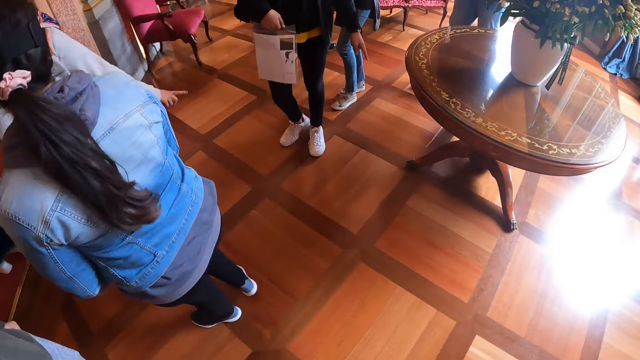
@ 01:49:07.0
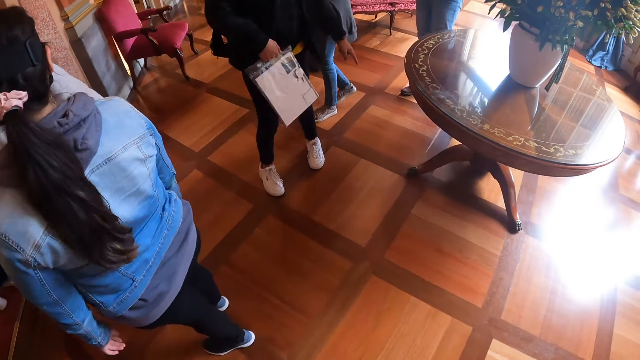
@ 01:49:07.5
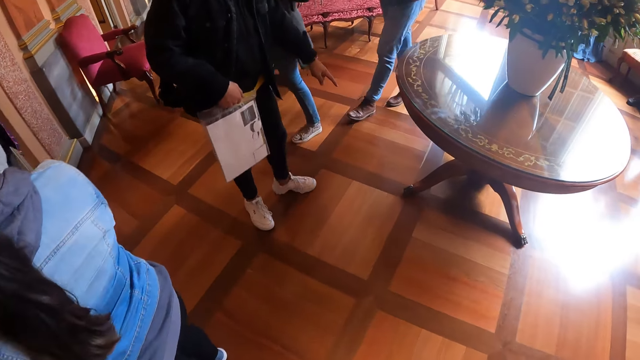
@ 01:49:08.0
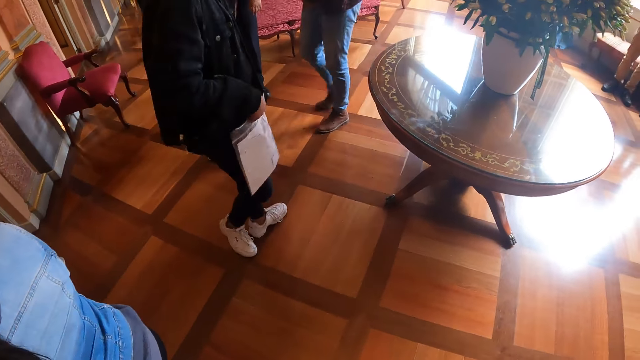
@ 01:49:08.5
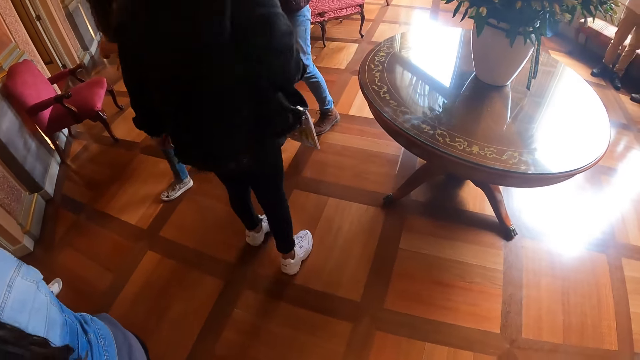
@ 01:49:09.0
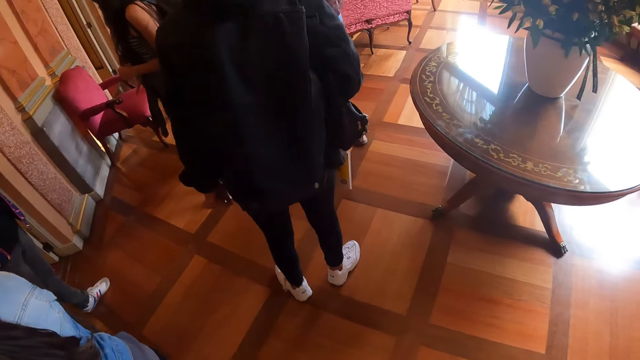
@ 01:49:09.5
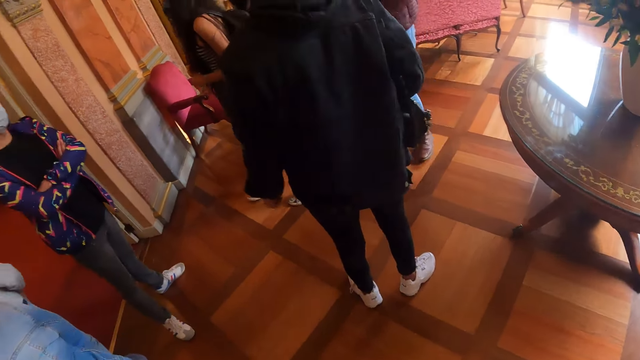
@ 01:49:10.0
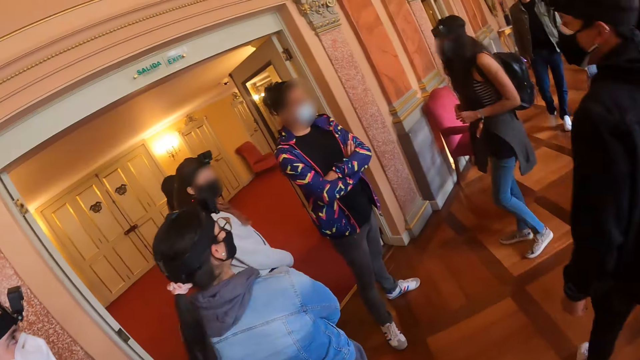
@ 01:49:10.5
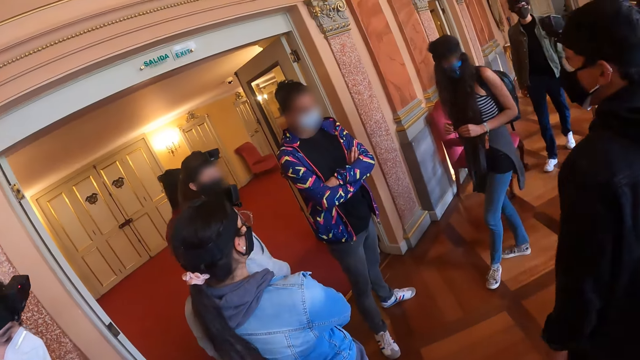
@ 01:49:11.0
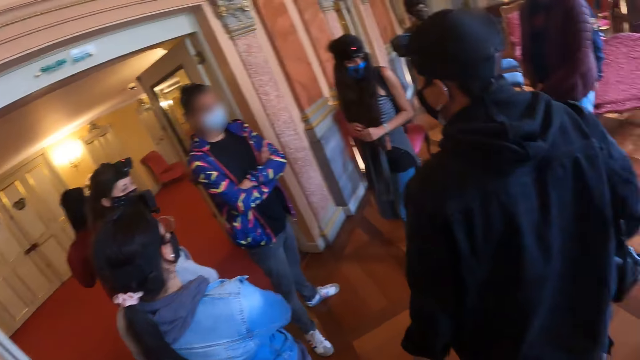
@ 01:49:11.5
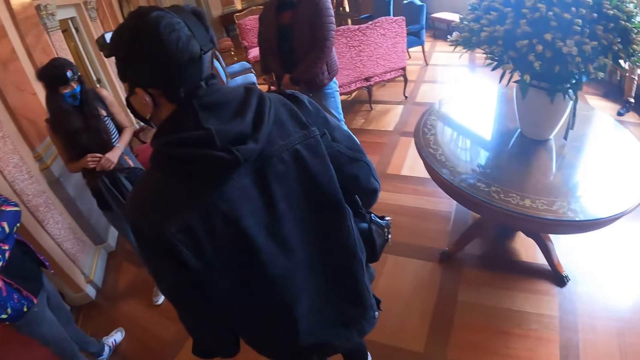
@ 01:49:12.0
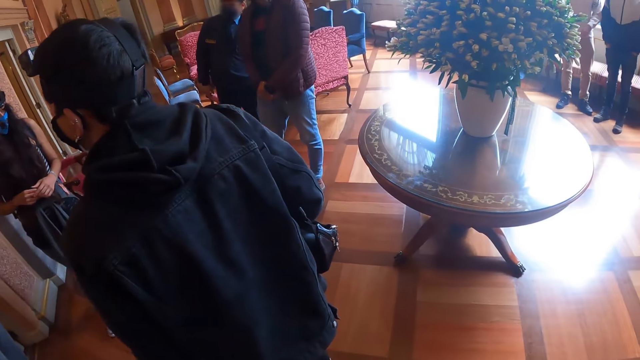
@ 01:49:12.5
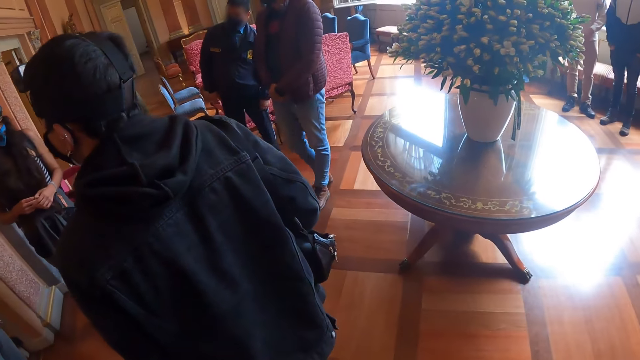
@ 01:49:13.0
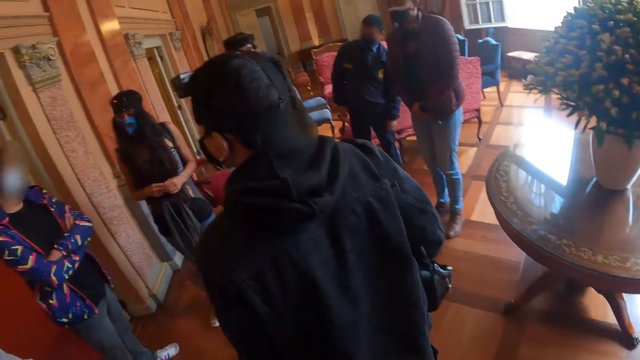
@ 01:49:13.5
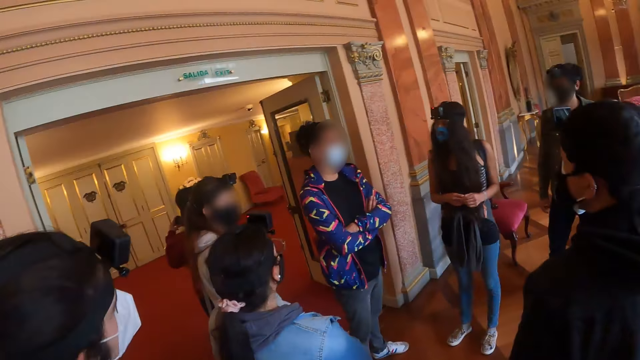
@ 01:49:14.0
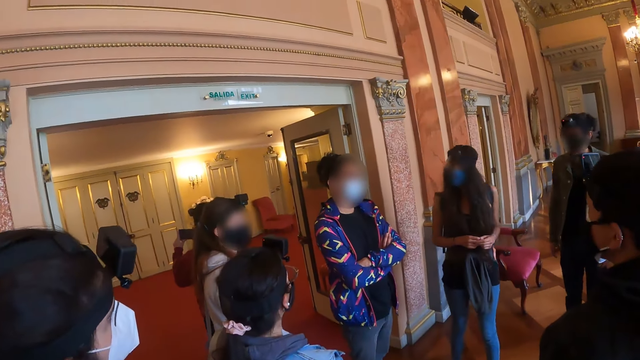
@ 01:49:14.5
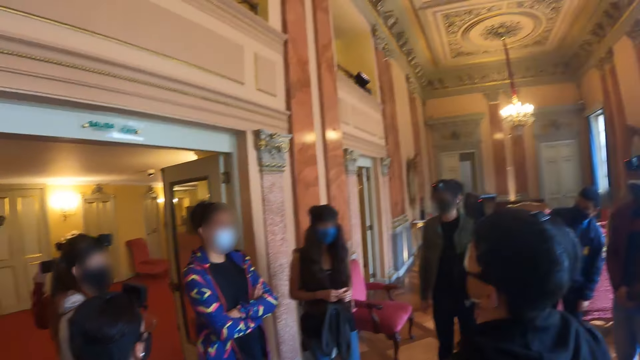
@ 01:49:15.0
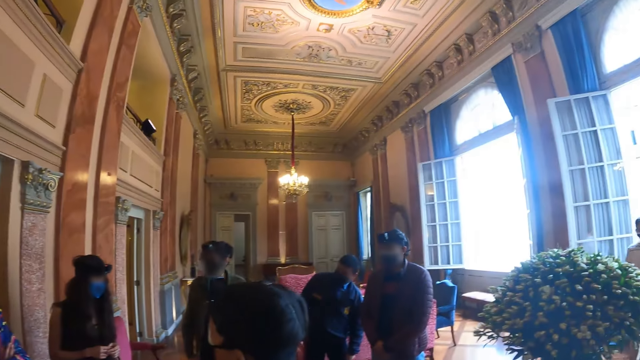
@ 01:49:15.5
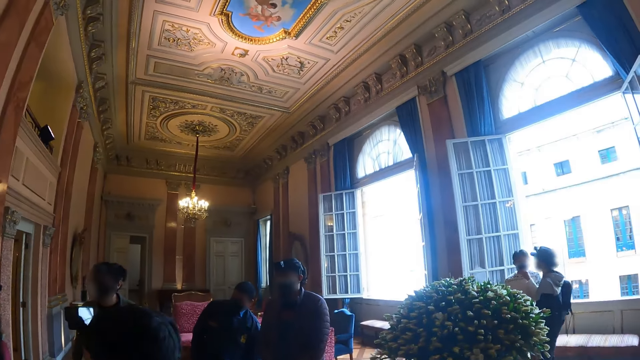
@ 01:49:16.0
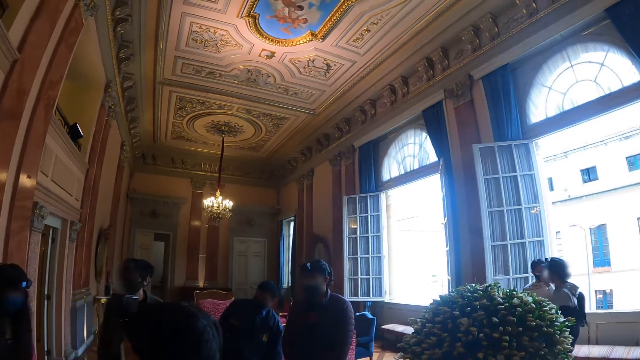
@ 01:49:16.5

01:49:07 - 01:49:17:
The camera wearer stops. They stand in the room. They look around the building.

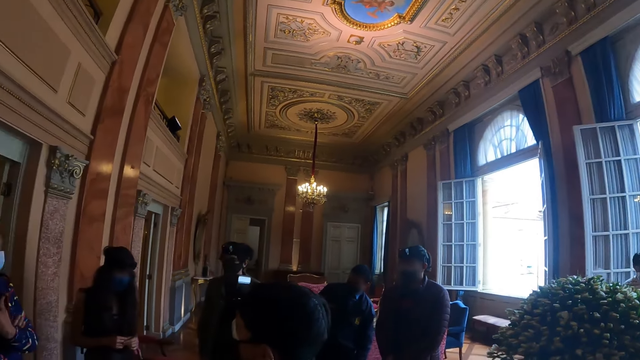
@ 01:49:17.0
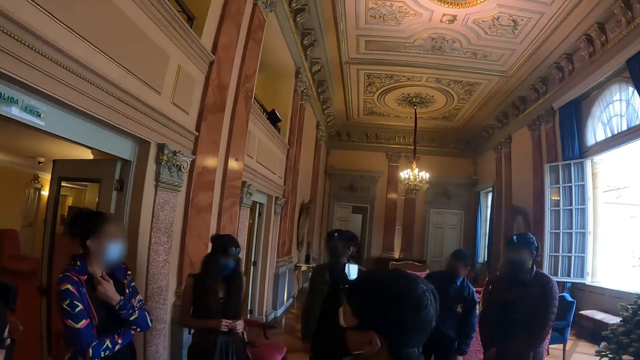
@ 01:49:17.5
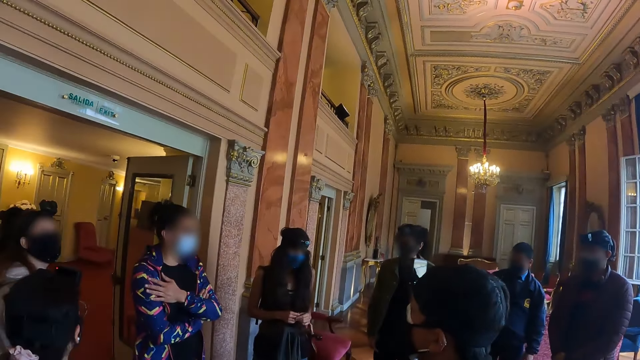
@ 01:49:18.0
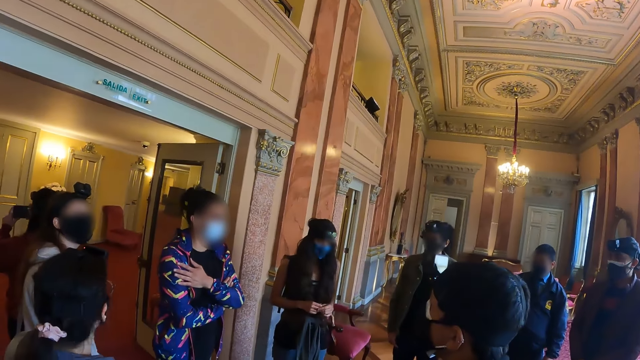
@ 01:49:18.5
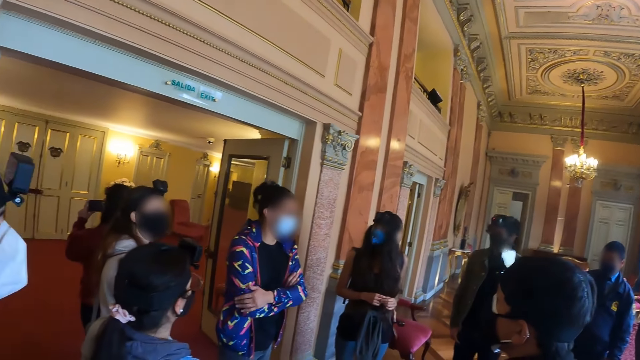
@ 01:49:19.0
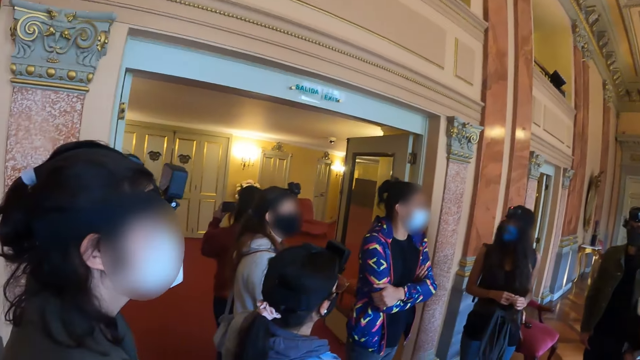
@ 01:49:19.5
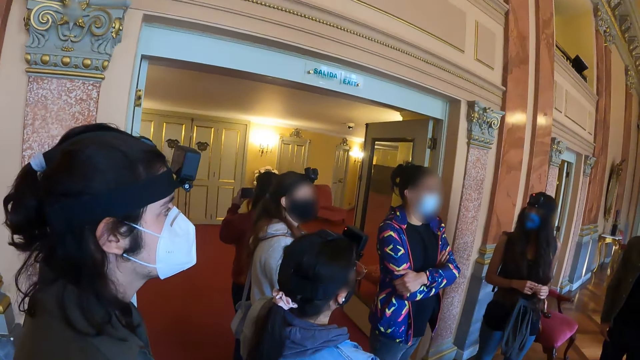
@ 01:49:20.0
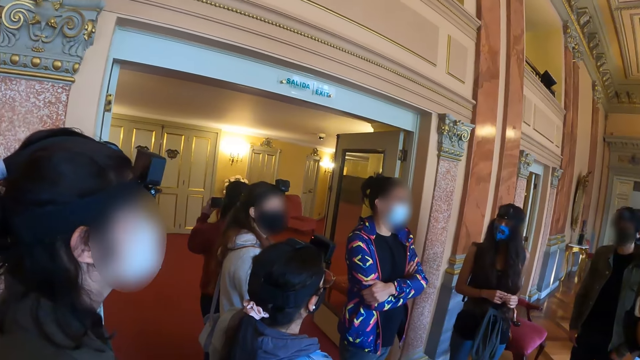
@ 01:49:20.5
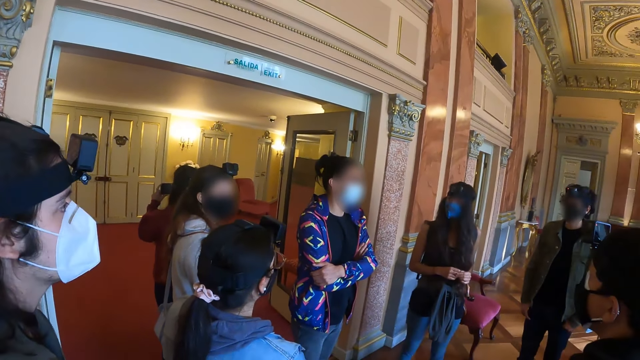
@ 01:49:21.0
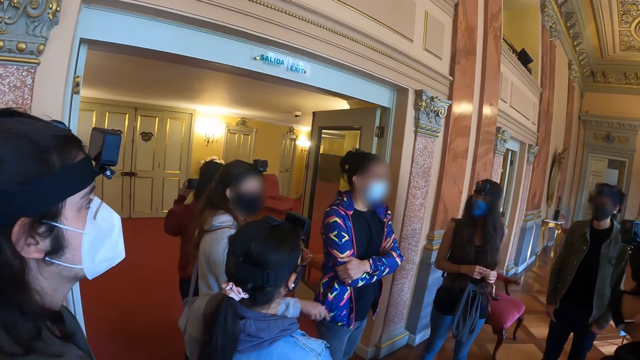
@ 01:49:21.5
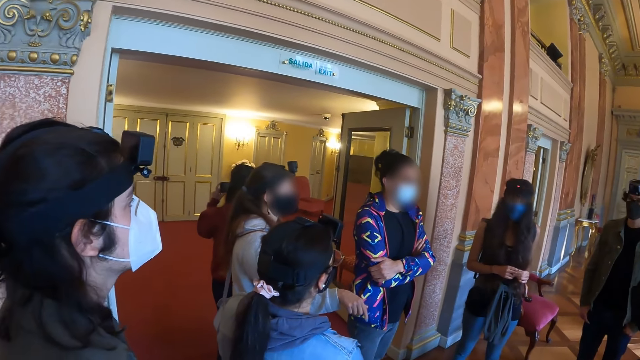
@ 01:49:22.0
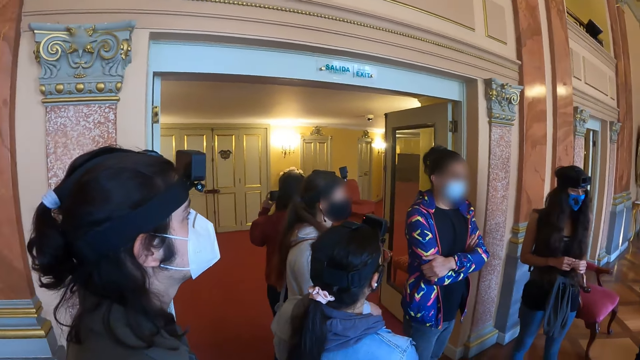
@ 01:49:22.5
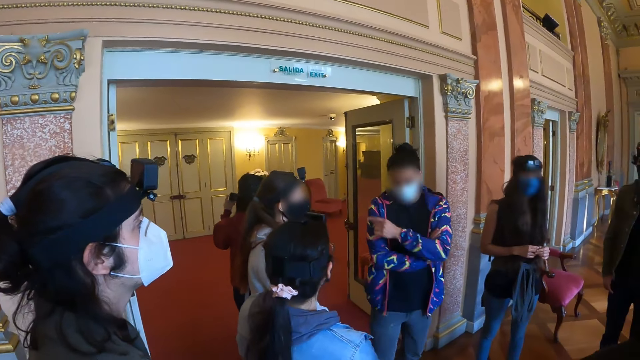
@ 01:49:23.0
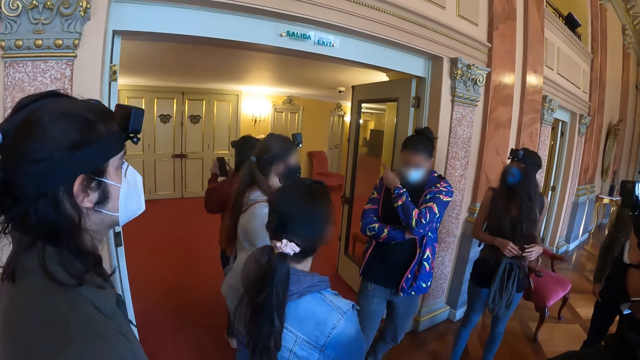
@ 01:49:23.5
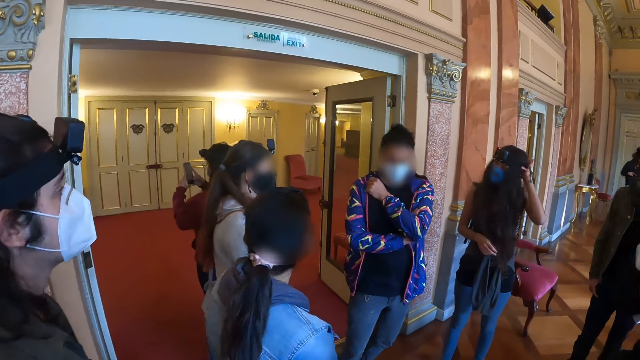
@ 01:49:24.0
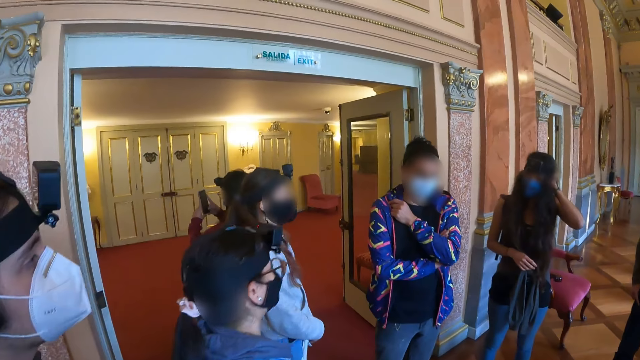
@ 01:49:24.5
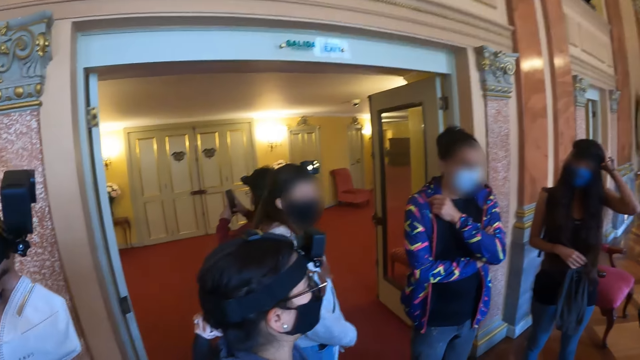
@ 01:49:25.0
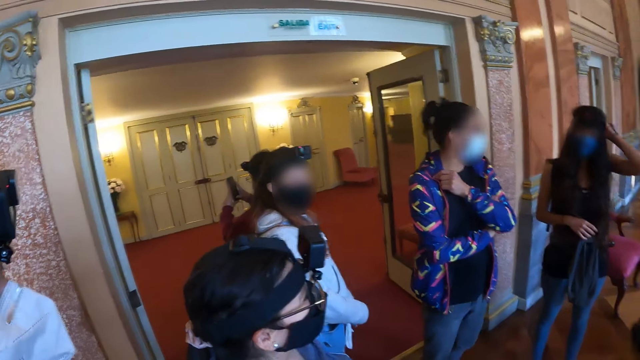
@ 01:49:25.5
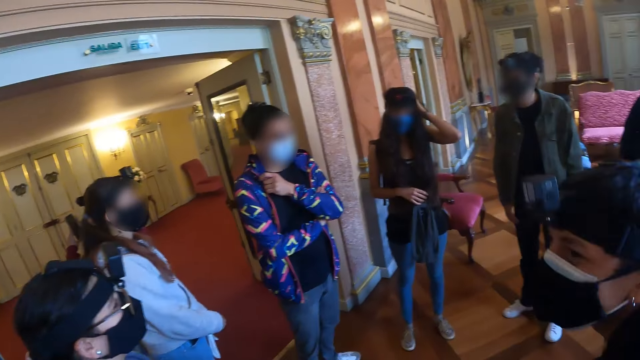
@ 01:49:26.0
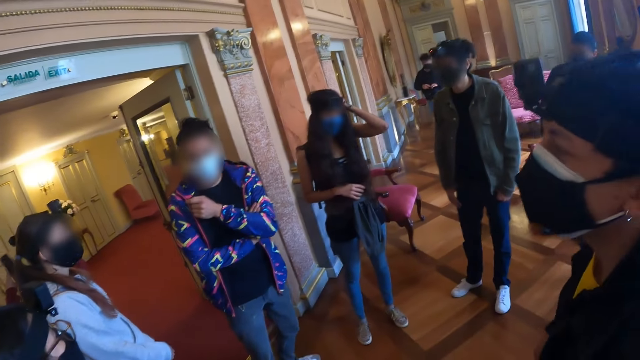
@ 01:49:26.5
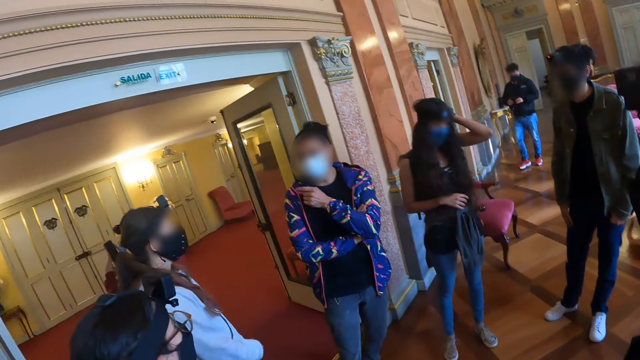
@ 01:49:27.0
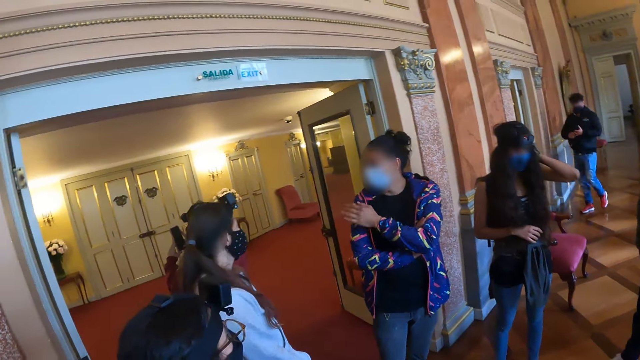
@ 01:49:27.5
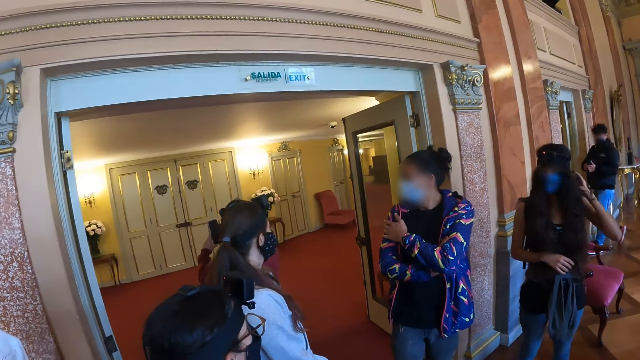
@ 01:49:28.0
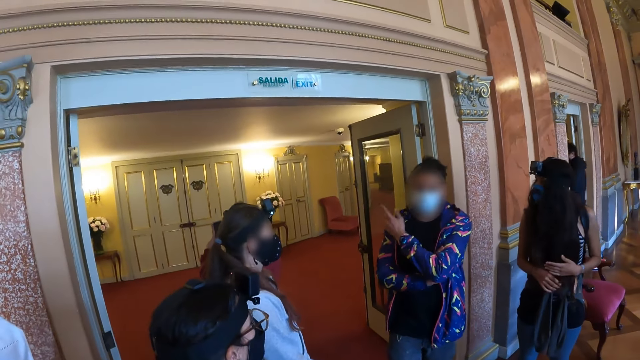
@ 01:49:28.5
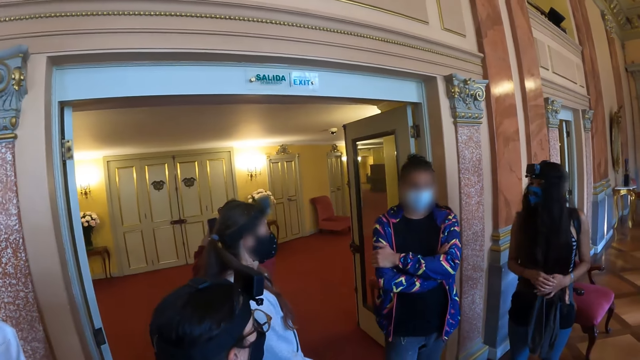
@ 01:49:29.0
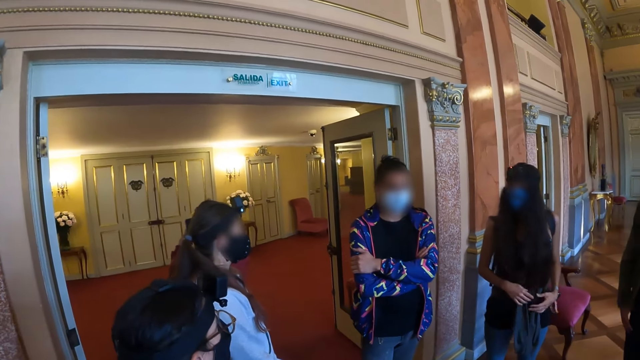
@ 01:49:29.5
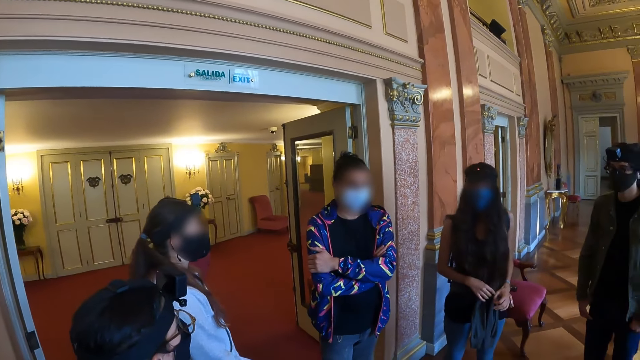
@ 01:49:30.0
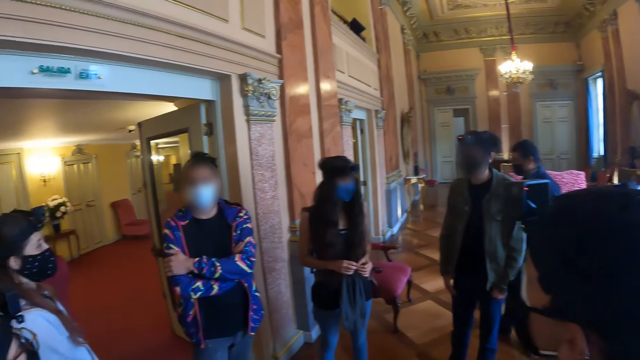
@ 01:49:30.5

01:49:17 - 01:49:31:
A man holds his chest. The man holds his arm. The man gestures his hand. The man holds his arm.
